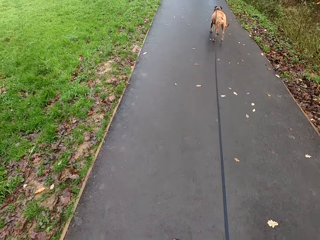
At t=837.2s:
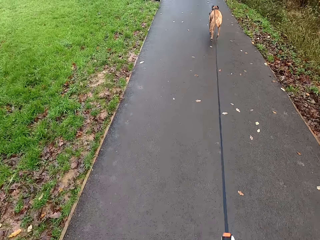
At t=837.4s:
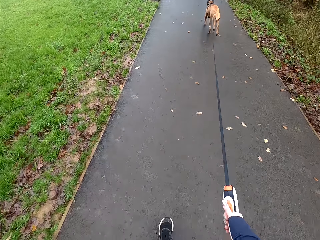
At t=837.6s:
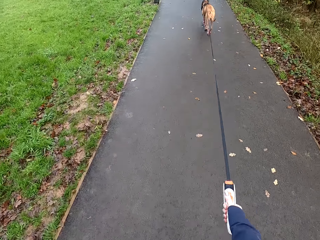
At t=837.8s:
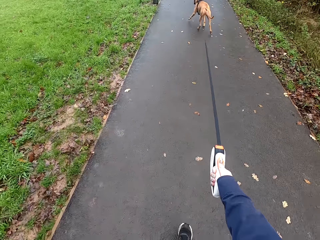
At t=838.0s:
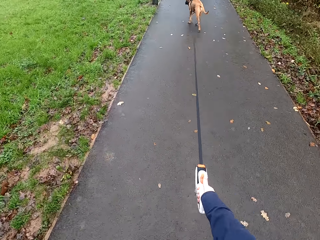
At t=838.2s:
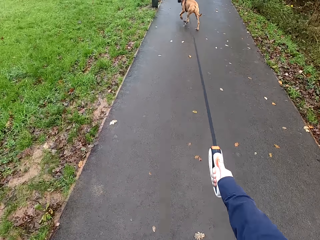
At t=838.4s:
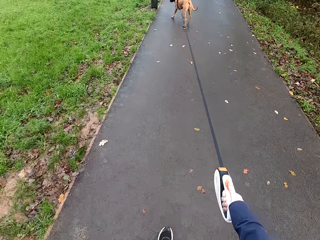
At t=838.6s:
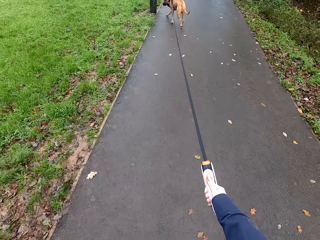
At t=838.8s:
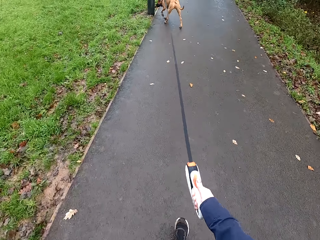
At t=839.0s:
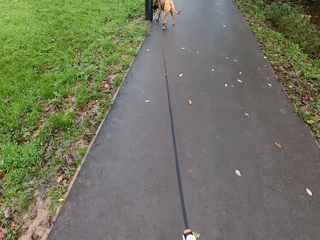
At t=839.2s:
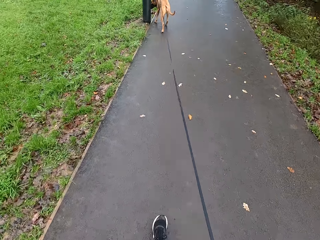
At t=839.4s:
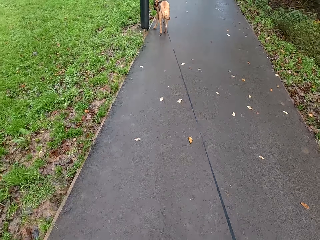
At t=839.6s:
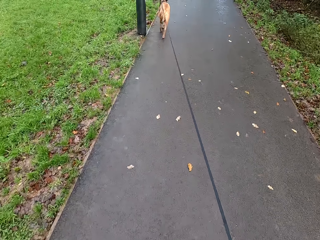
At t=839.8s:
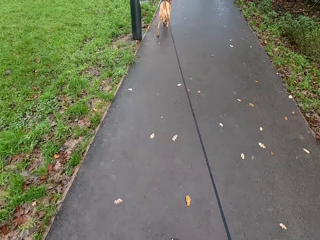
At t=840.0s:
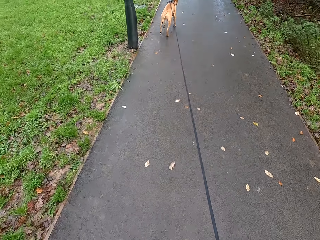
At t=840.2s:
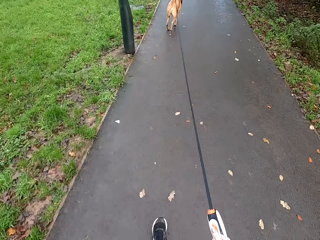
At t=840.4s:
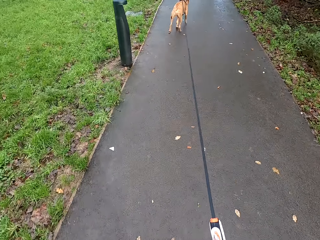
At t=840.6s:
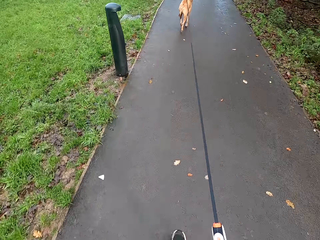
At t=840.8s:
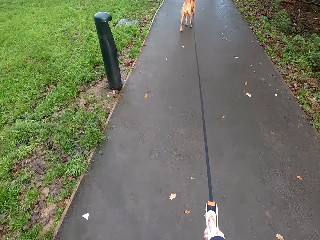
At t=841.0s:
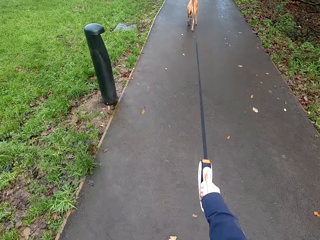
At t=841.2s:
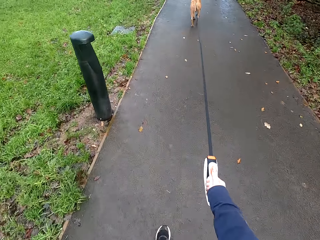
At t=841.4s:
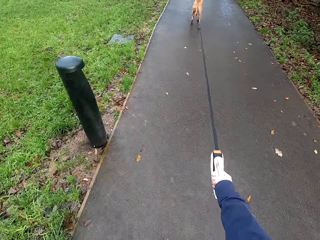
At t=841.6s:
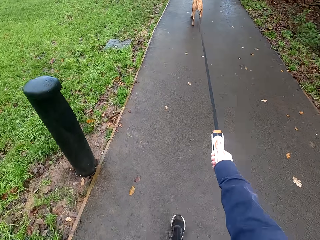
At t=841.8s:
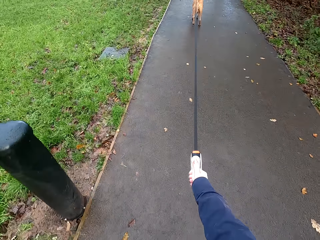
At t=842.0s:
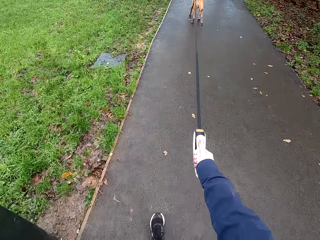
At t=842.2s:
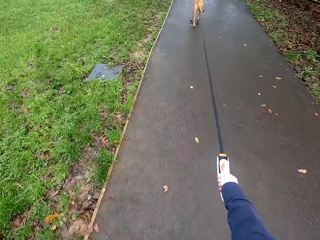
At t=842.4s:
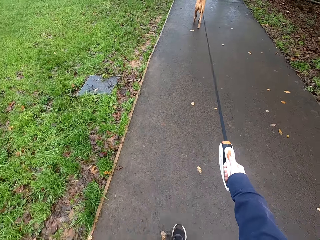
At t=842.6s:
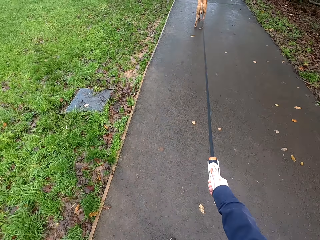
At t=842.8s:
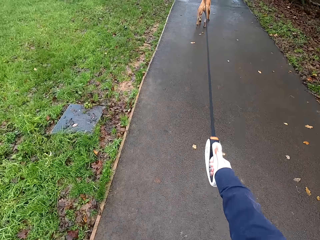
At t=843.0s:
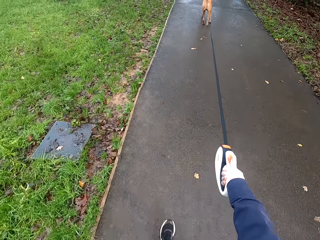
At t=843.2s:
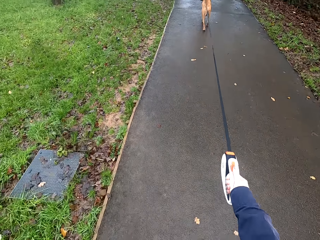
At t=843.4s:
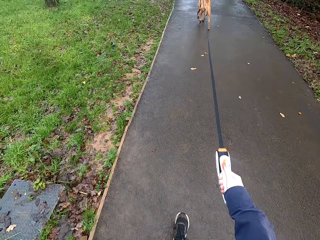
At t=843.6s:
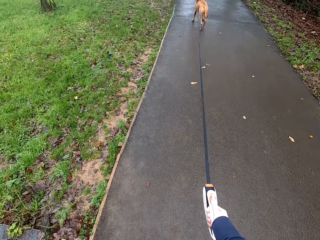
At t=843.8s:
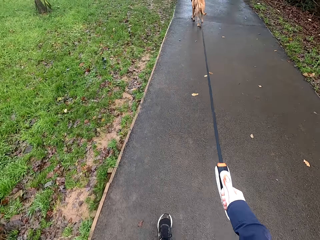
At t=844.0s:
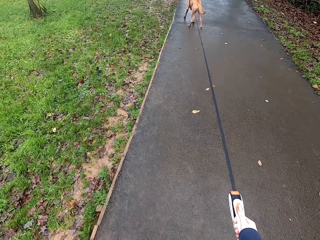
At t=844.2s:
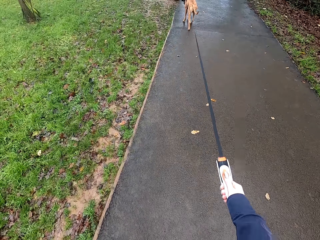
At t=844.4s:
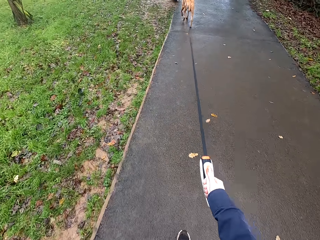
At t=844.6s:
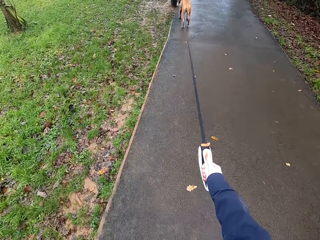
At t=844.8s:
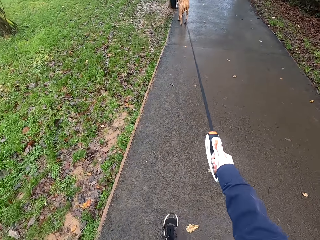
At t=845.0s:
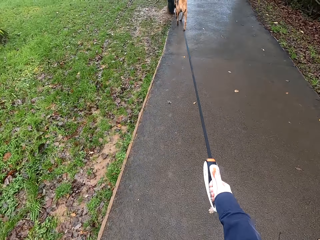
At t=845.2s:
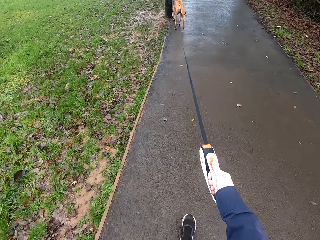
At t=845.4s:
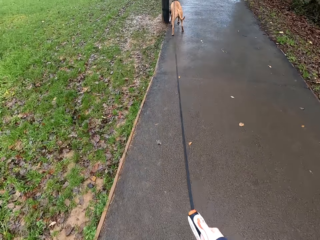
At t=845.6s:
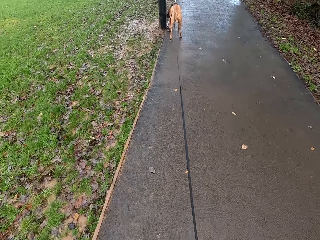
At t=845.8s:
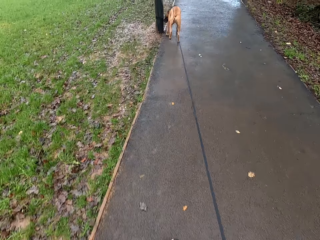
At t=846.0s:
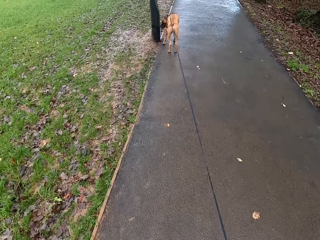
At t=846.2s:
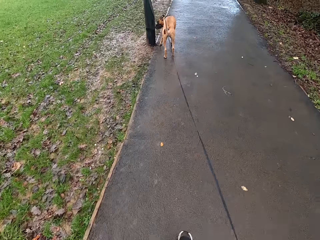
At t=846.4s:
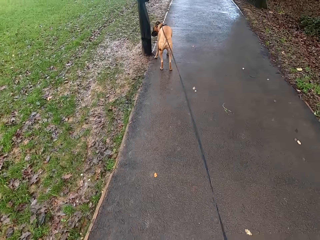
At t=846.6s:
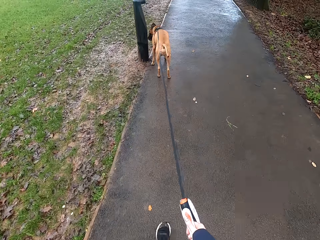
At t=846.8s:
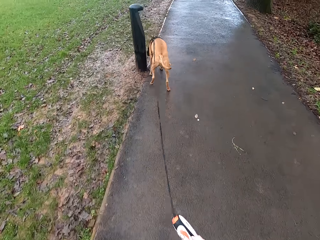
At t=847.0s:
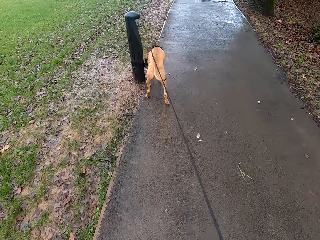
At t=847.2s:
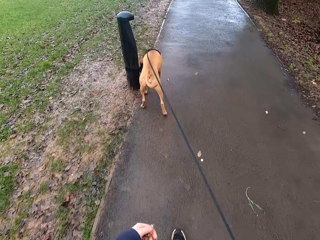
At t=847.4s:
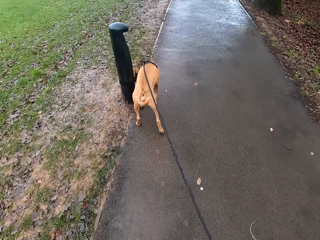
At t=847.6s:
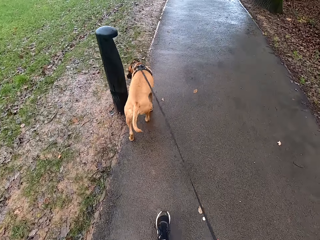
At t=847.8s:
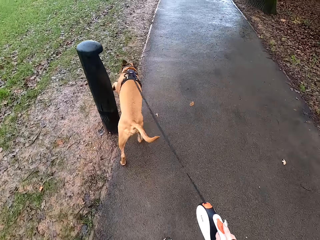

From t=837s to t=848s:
The dog sniffs a pole with its nose. It sniffs the pole with its nose again.

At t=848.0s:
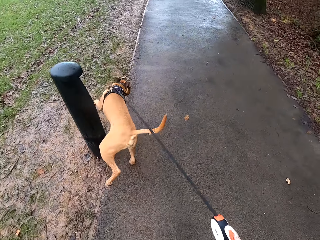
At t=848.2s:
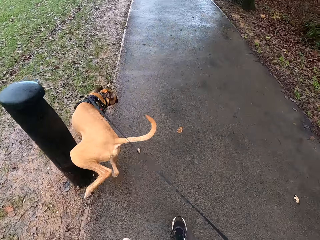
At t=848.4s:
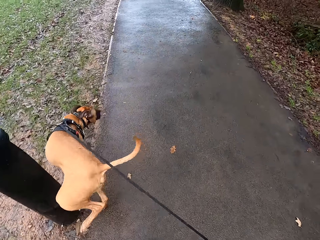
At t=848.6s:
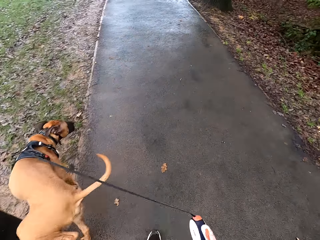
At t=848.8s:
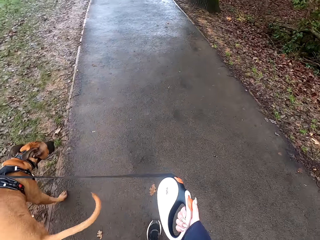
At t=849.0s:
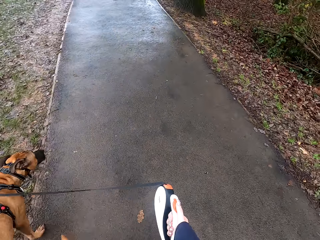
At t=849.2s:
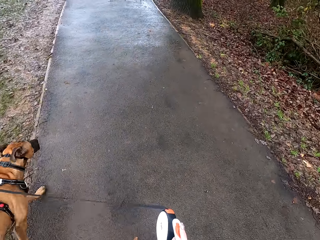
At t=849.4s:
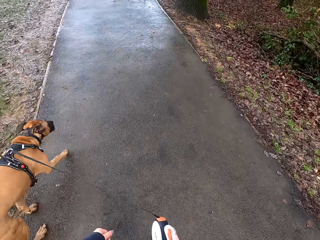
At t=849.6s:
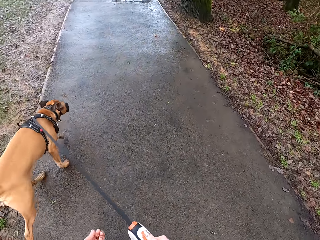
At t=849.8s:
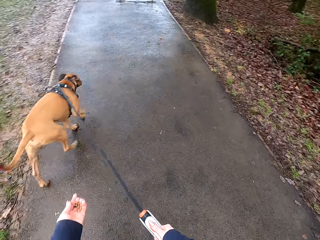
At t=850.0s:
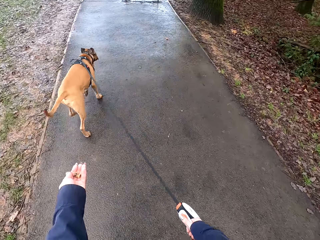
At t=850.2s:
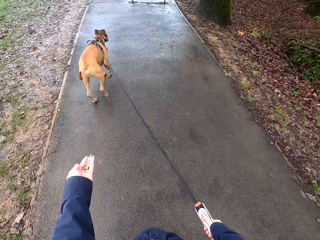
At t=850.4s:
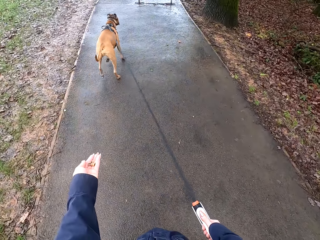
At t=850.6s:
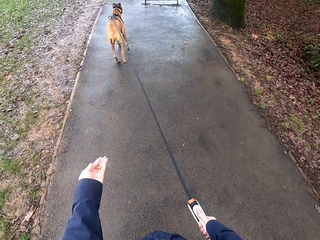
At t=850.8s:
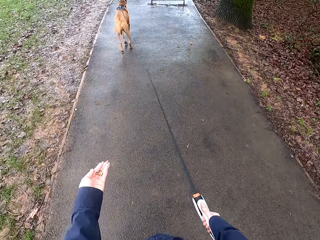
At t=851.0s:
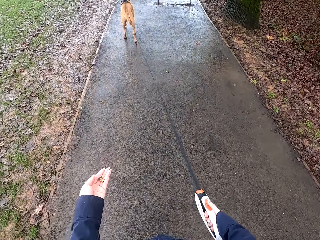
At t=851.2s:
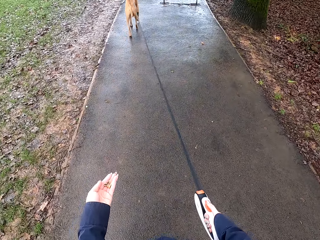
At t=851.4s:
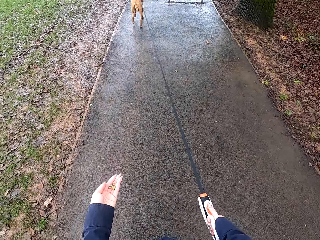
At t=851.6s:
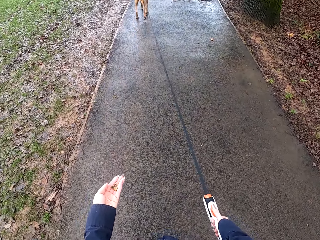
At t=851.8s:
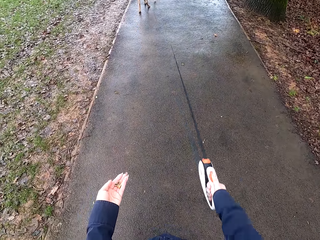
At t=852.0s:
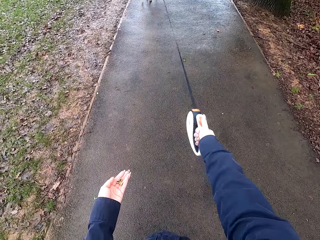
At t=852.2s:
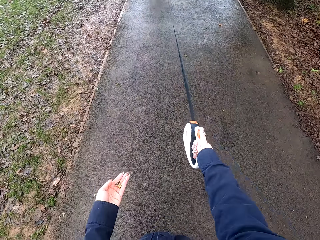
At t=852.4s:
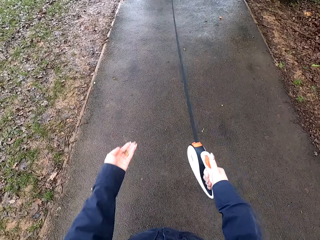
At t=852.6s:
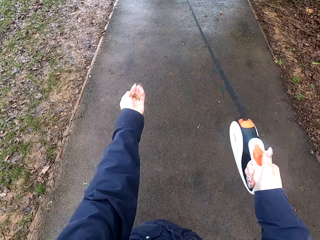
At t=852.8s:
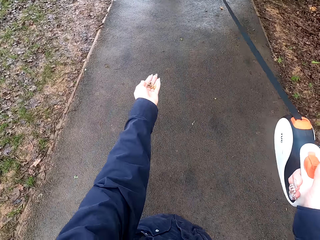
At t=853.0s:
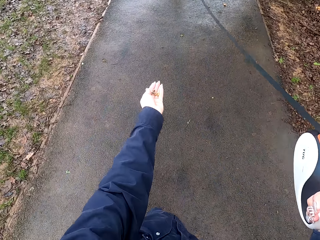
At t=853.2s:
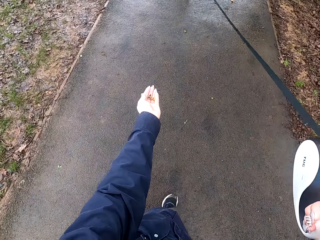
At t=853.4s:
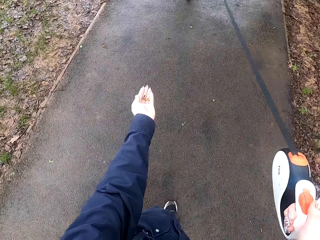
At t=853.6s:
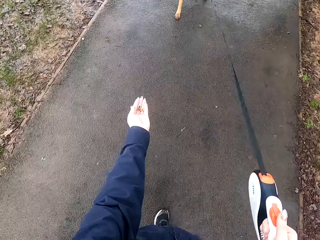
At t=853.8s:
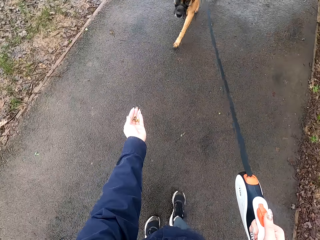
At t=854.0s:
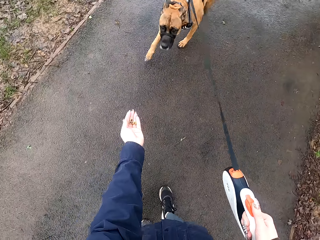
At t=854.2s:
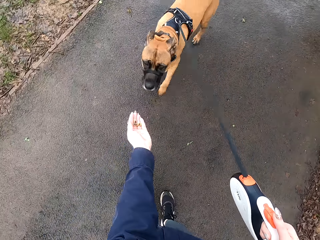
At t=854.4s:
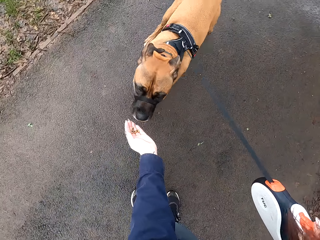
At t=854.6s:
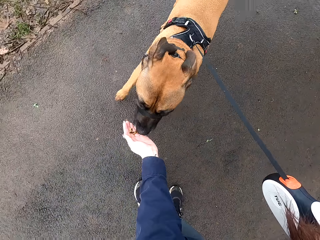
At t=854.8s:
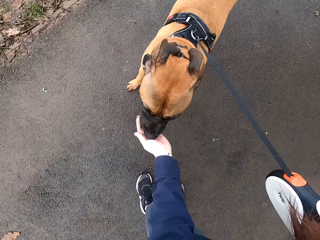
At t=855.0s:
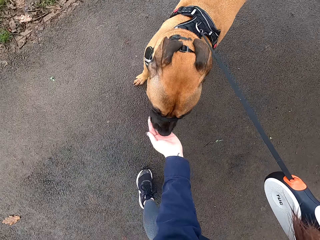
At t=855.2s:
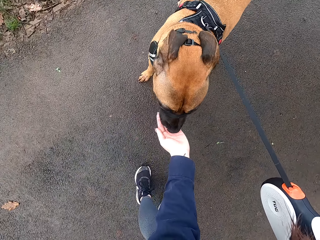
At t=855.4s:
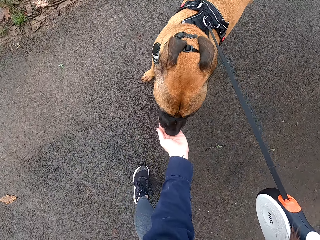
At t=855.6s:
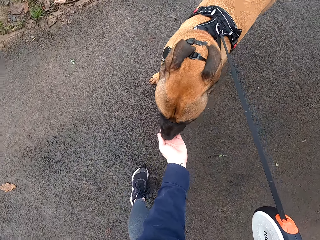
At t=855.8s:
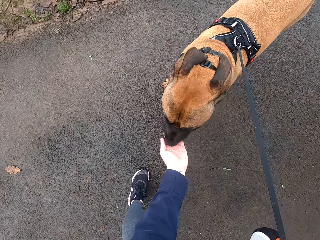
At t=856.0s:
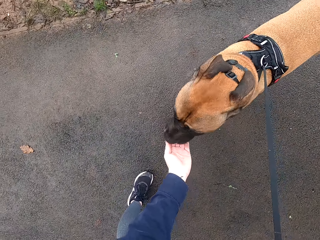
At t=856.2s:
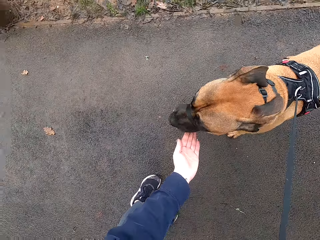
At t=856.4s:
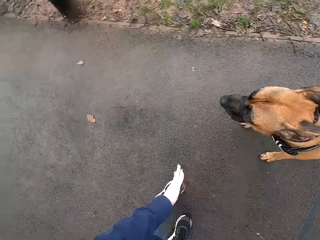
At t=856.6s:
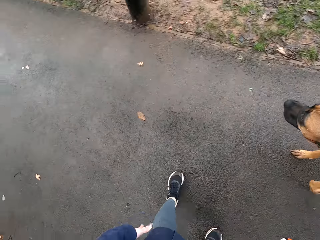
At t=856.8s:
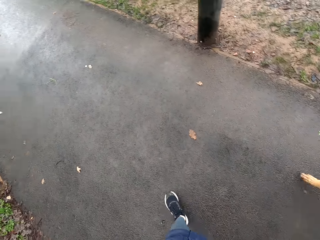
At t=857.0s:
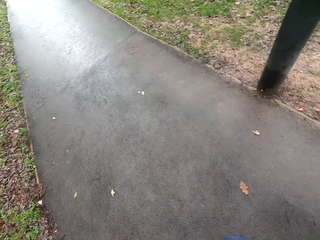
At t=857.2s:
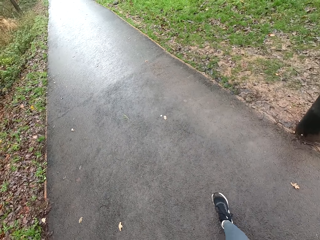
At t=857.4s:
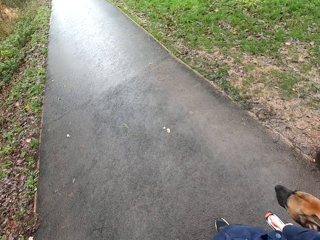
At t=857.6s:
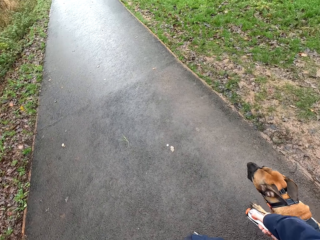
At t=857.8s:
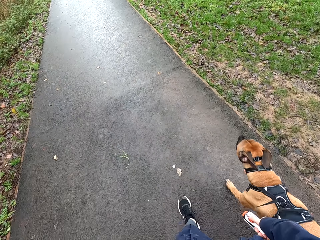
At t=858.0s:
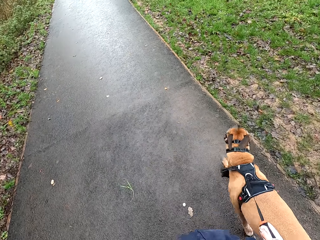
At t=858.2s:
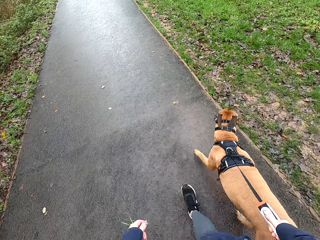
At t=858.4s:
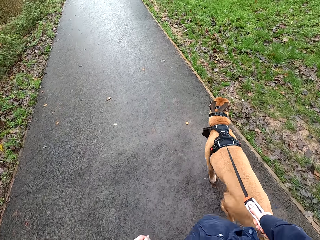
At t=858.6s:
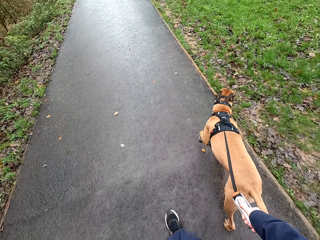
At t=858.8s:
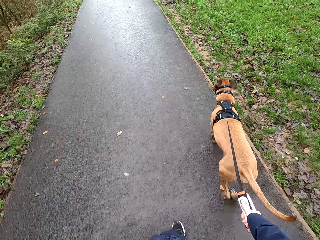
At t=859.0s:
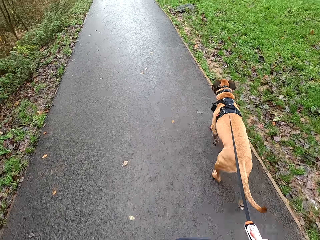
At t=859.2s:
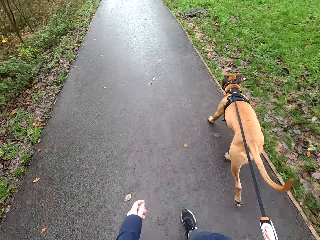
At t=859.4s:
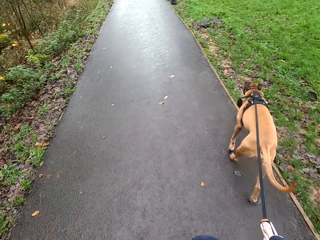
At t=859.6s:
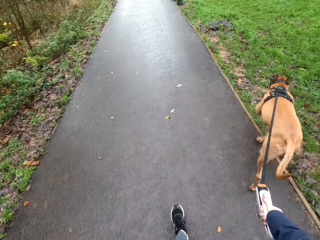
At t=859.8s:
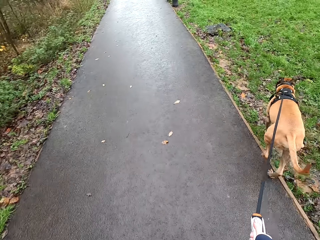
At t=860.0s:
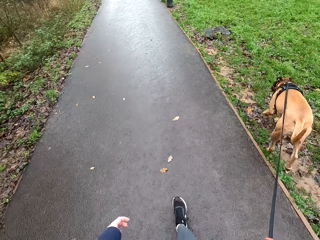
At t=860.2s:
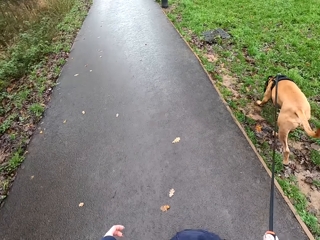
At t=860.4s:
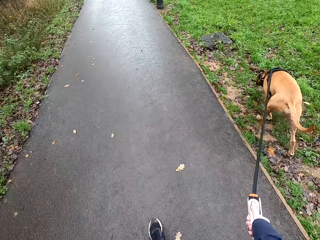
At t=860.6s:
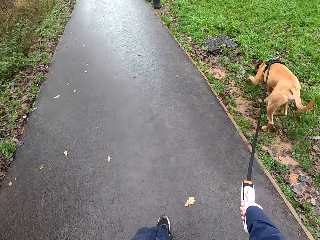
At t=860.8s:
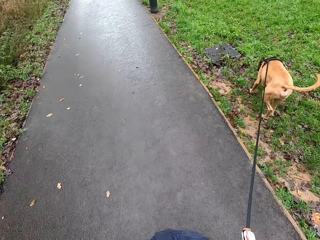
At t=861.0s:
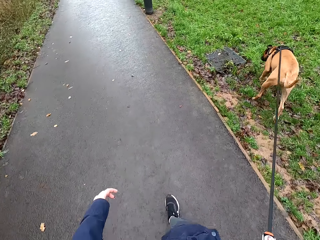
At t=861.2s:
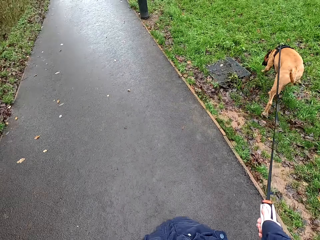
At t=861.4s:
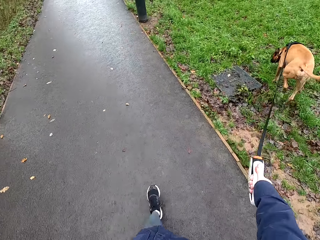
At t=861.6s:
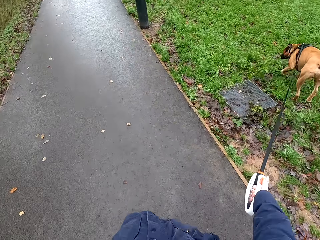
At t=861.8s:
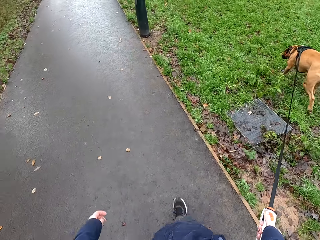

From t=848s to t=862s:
The camera wearer offers some nuts to the dog in her left hand. She stops on the road and calls the dog's name. She retracts the belt on the retractable dog lead in her right hand. The dog eats the nuts in the camera wearer's left hand. The camera wearer feeds the dog food. She converses with the dog, walks on the road, and extends the belt on the retractable dog lead in her right hand.
